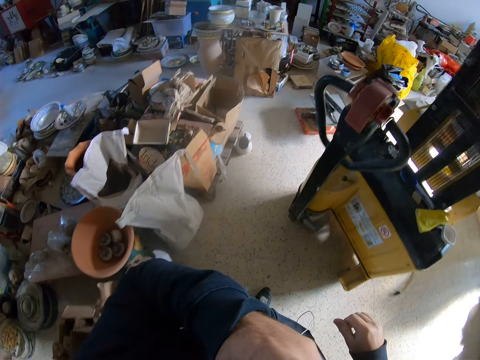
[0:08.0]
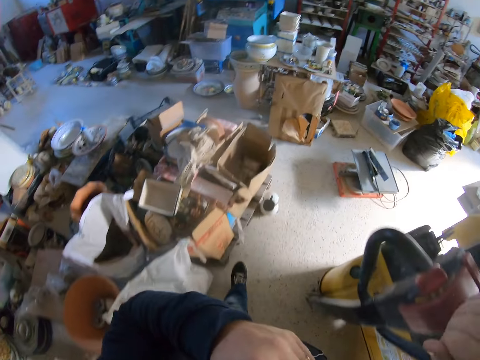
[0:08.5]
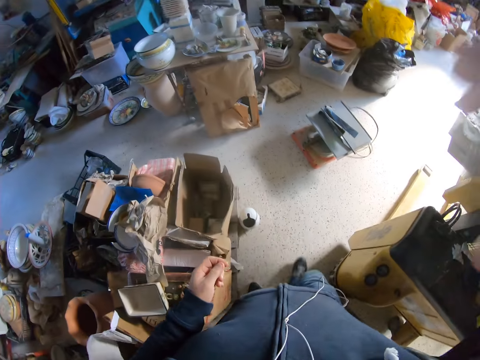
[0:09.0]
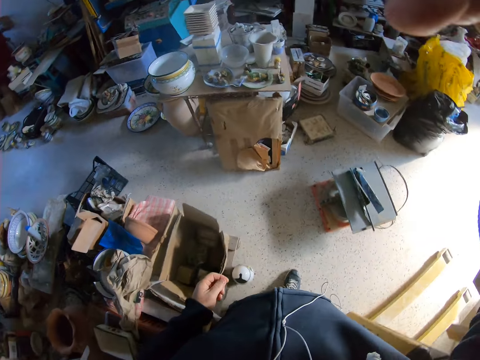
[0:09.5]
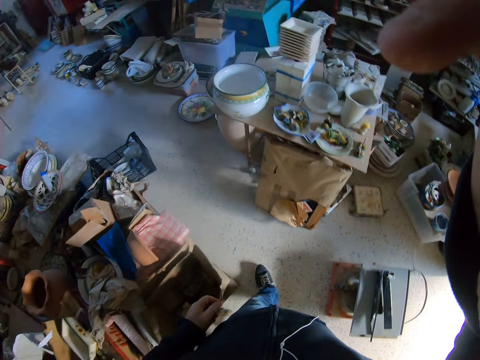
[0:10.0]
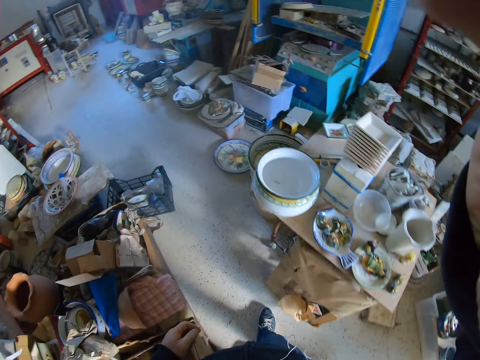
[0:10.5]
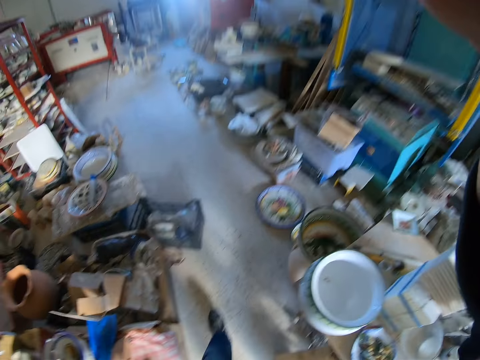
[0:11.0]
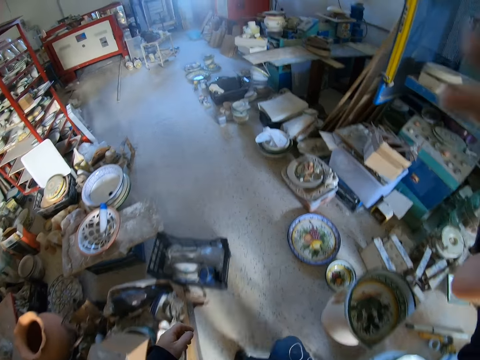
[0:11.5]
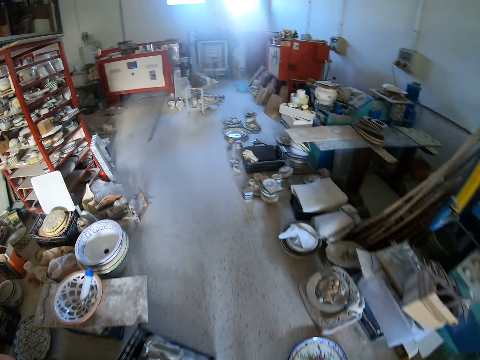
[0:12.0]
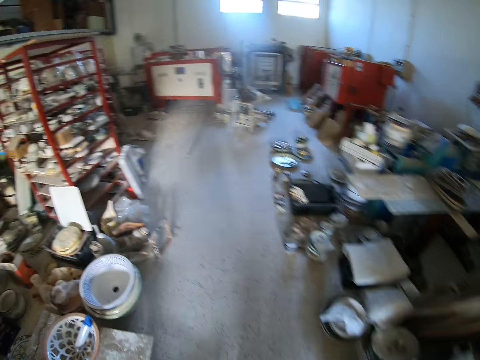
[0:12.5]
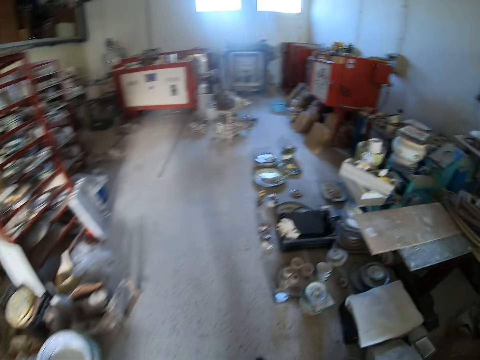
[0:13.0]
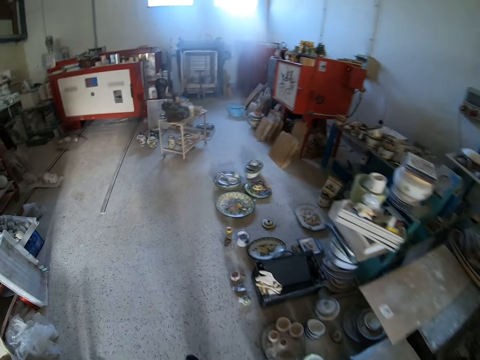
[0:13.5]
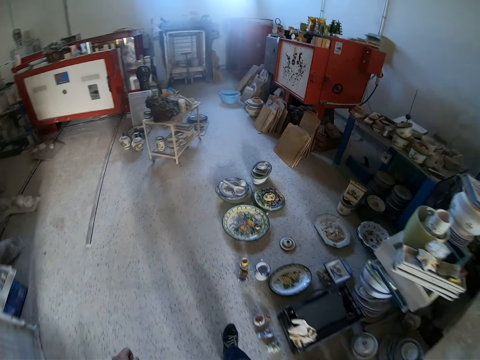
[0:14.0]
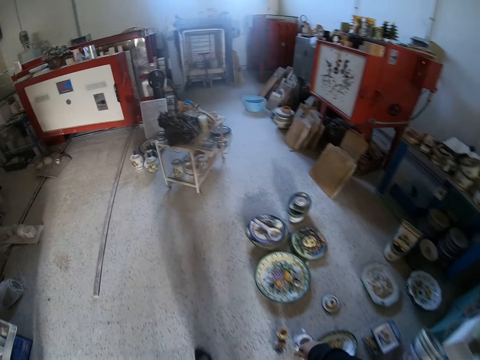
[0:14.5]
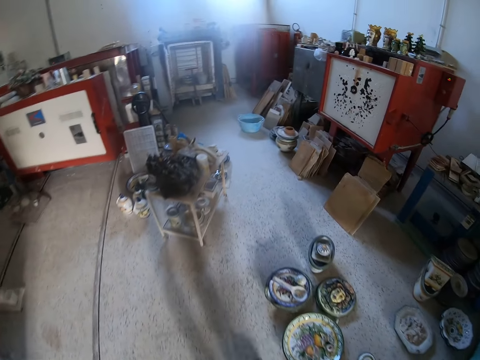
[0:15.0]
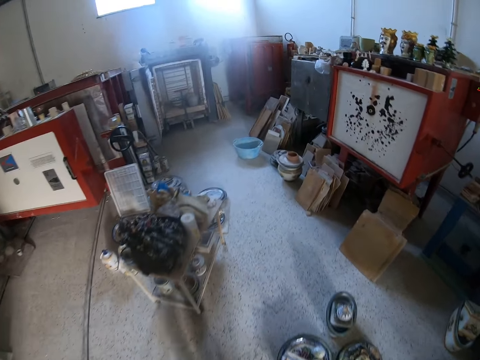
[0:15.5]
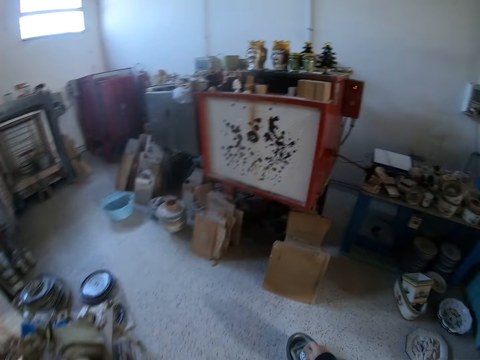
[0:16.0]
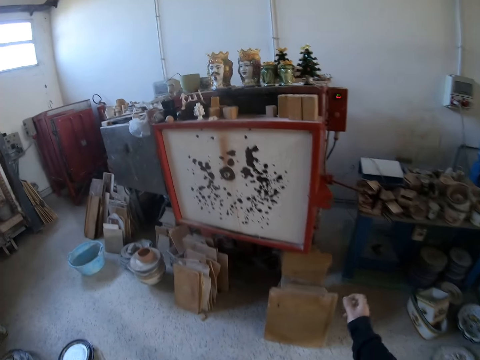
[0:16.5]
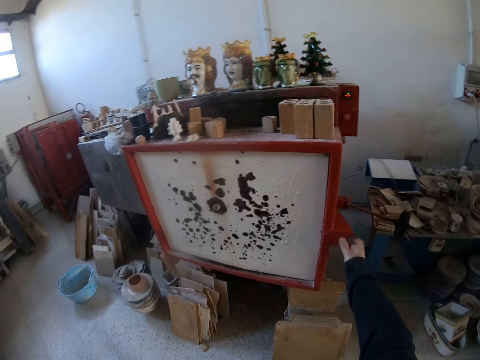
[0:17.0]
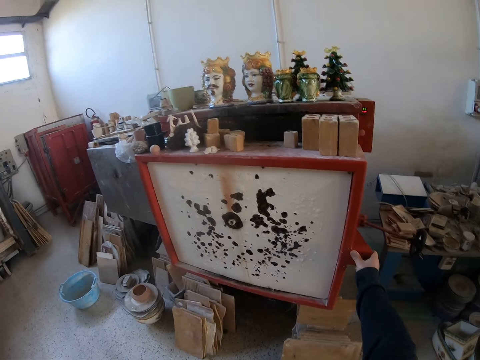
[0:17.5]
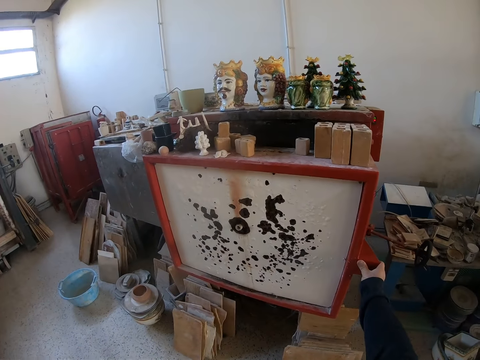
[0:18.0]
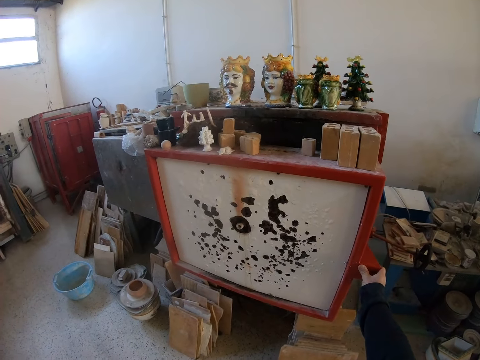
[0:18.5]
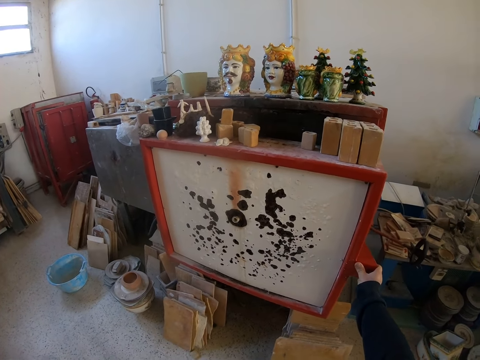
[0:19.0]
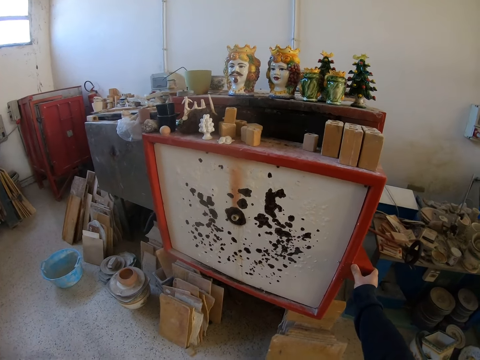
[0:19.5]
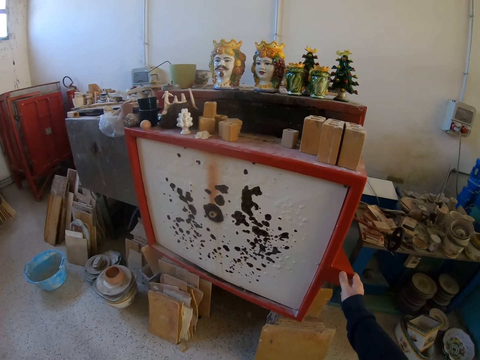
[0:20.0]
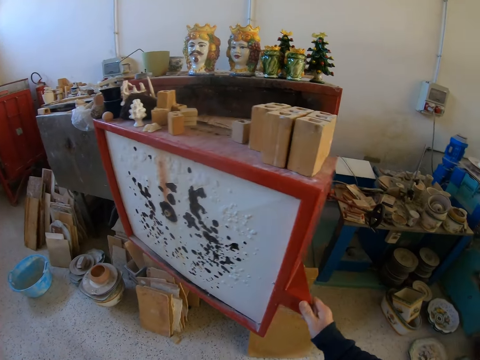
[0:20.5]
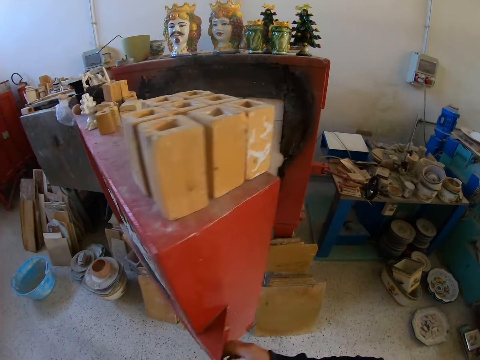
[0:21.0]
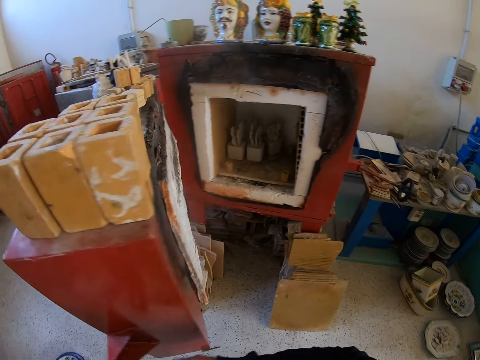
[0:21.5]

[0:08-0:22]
The camera wearer adjusts the camera. They open the chimney door.

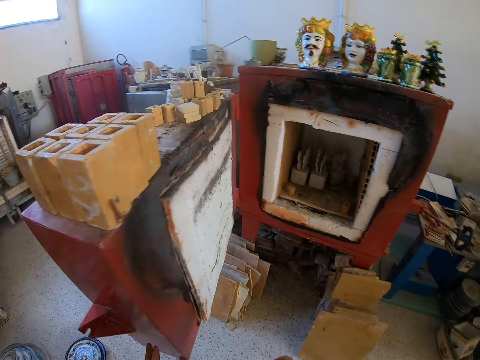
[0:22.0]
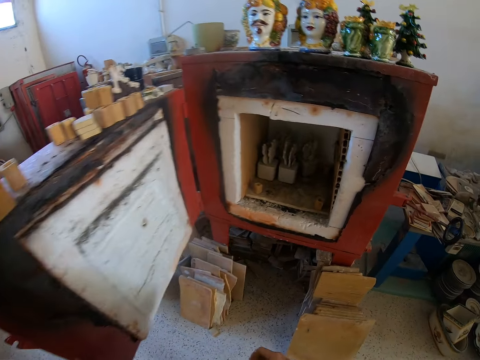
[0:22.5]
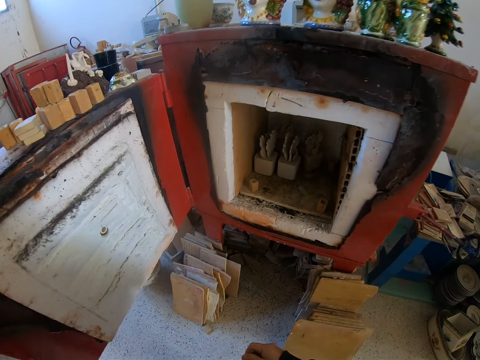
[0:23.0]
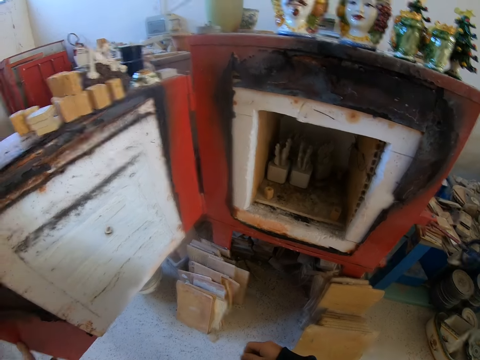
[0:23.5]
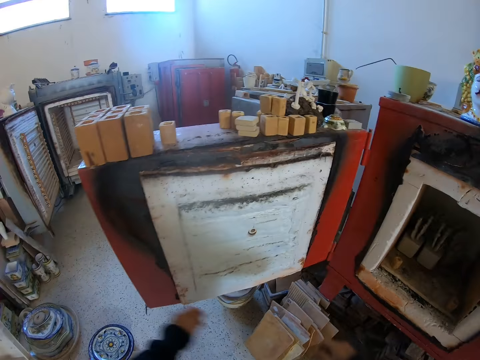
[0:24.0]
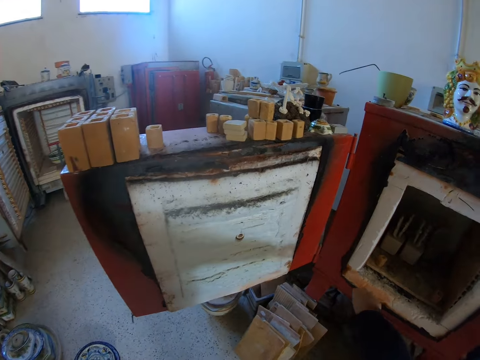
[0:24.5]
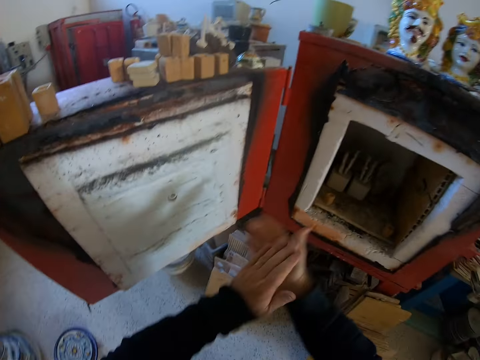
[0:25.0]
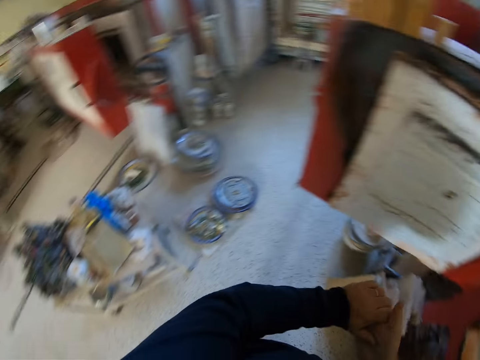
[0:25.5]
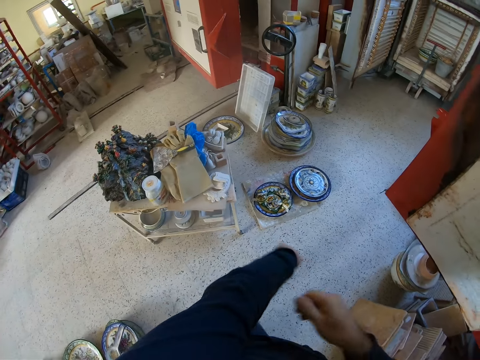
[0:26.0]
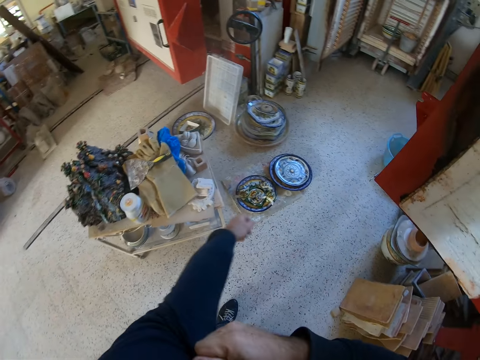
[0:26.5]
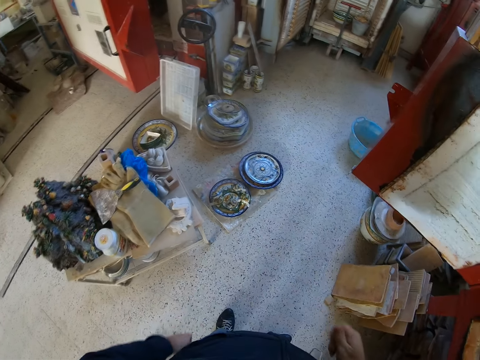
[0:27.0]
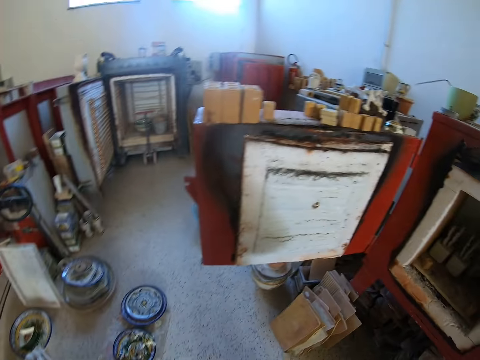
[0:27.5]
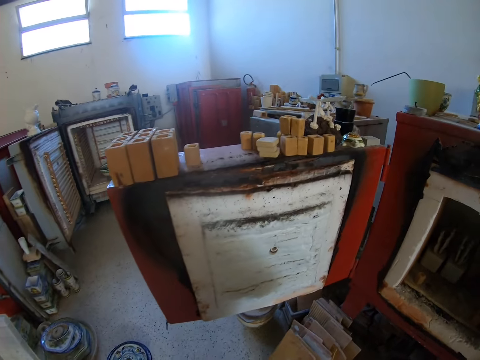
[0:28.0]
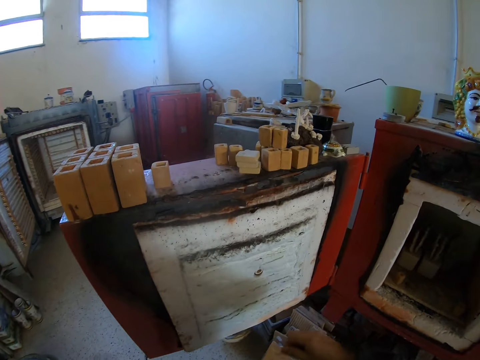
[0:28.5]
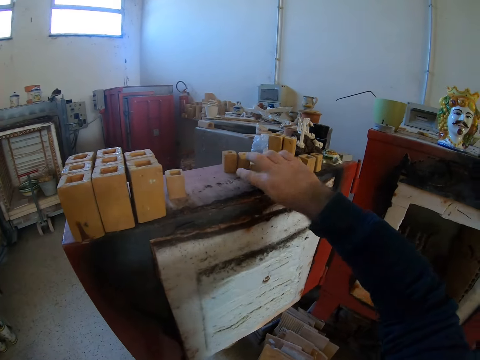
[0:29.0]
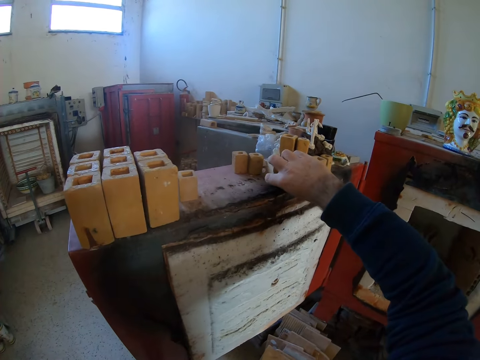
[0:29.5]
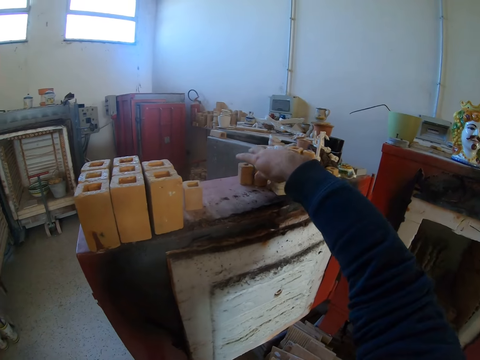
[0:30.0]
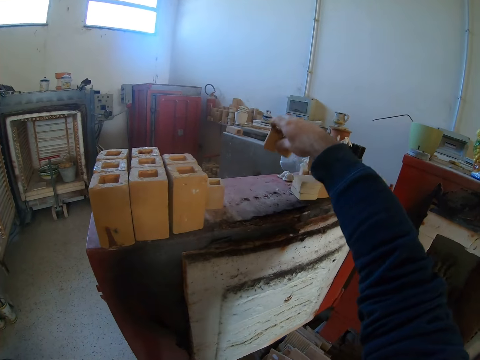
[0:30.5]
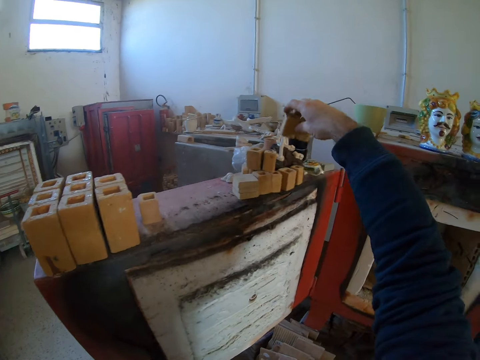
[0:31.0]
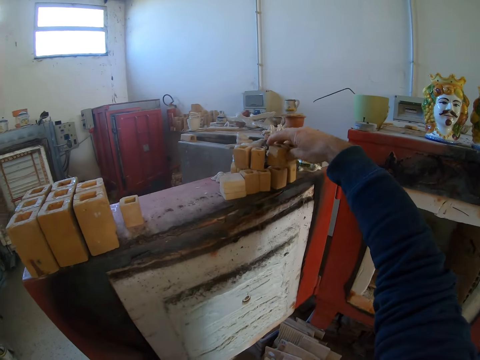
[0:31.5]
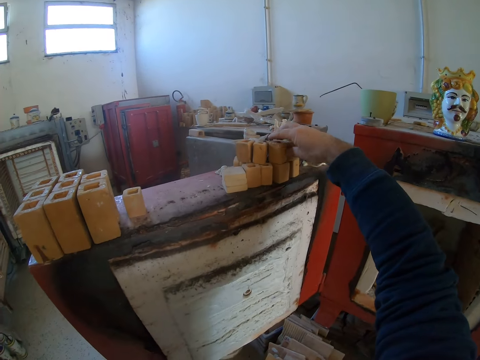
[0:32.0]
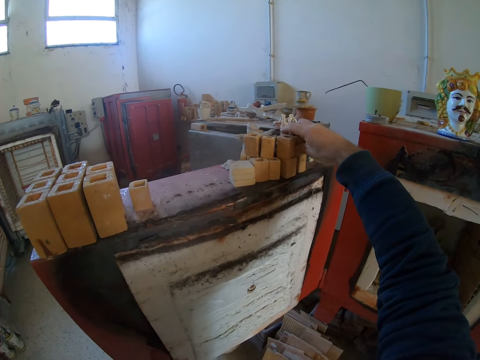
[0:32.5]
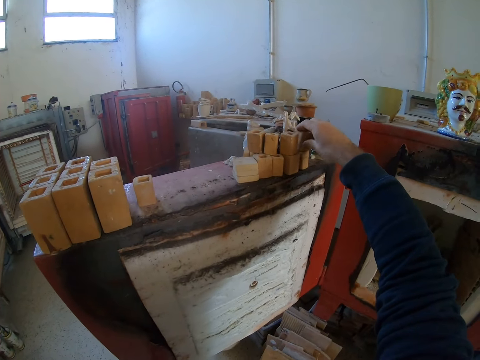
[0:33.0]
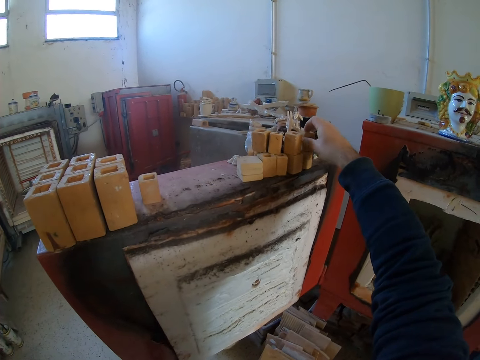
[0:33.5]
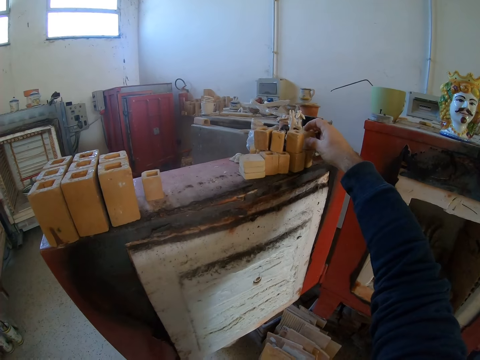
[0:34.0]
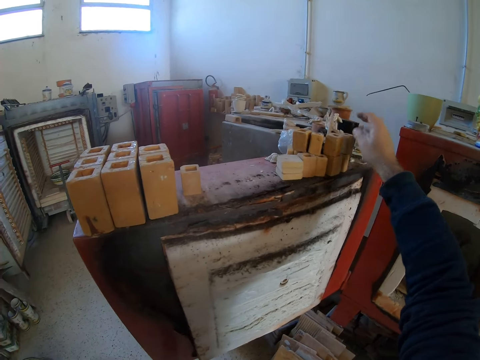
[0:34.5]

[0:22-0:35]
The camera wearer moves the wood carvings to the other side. They pick up a clay stone.
